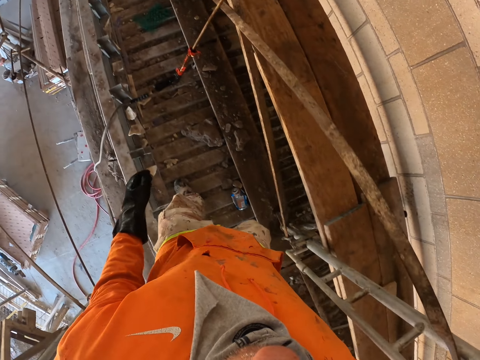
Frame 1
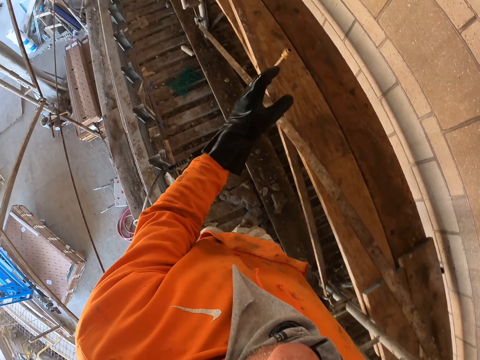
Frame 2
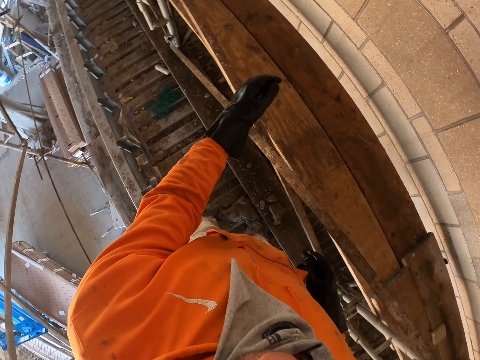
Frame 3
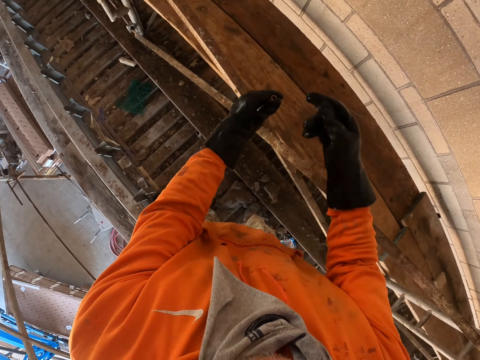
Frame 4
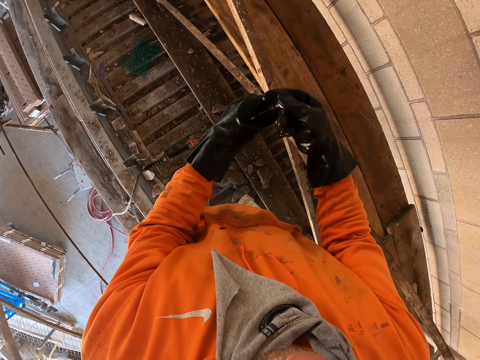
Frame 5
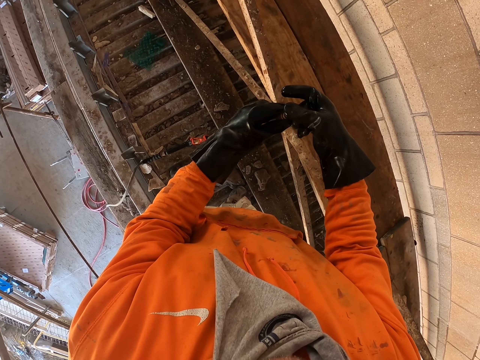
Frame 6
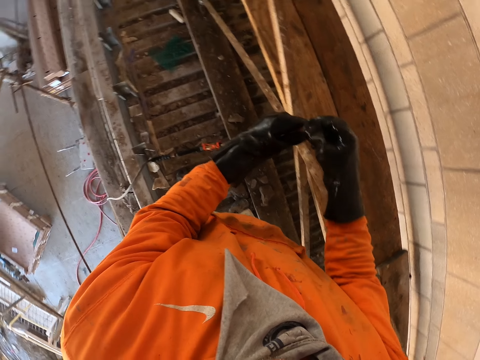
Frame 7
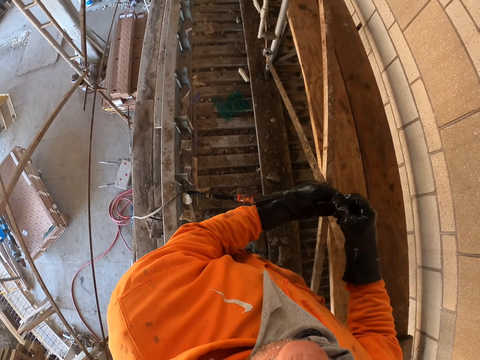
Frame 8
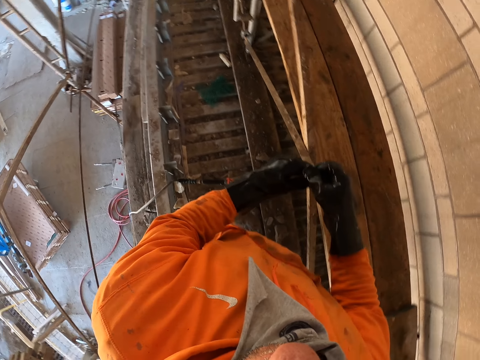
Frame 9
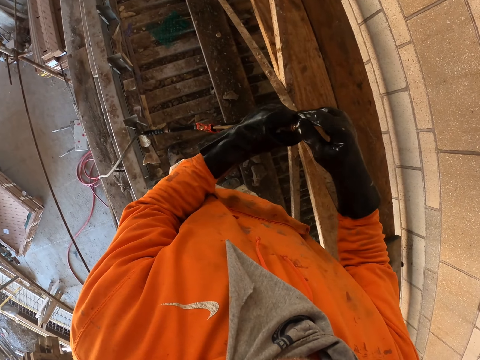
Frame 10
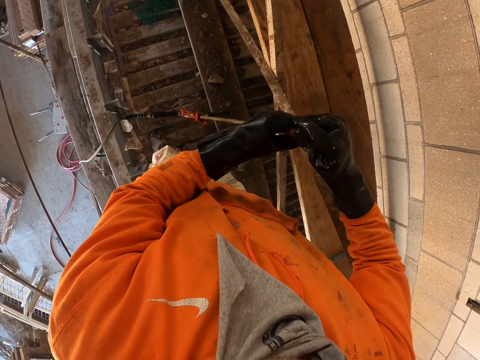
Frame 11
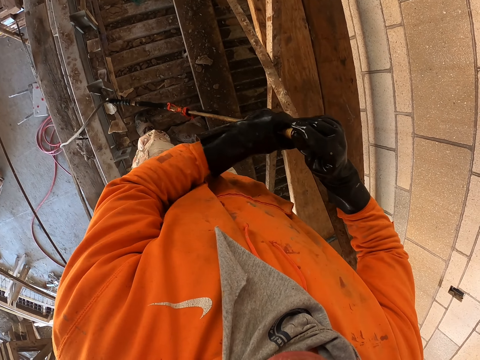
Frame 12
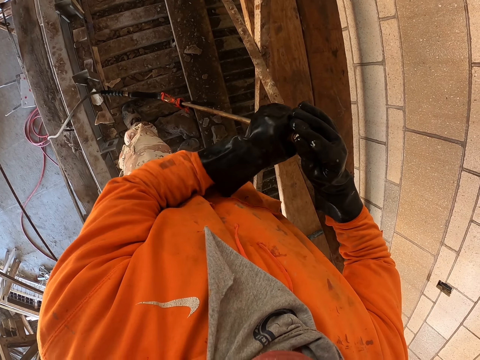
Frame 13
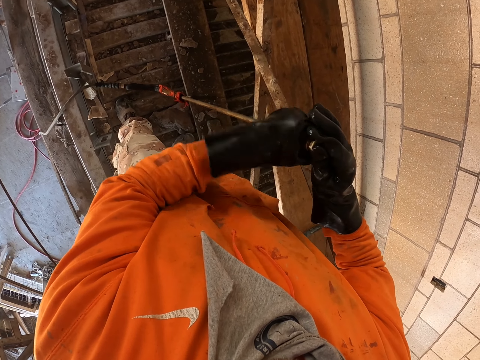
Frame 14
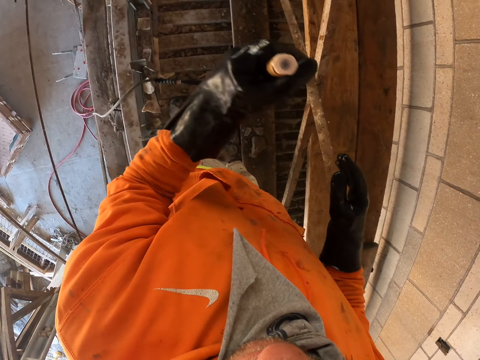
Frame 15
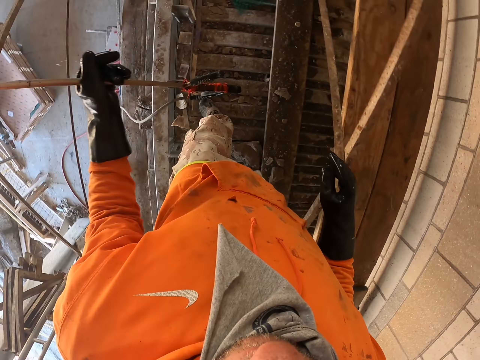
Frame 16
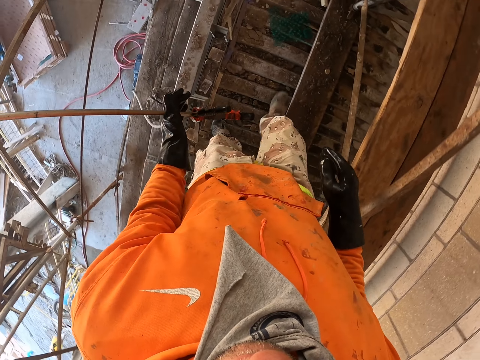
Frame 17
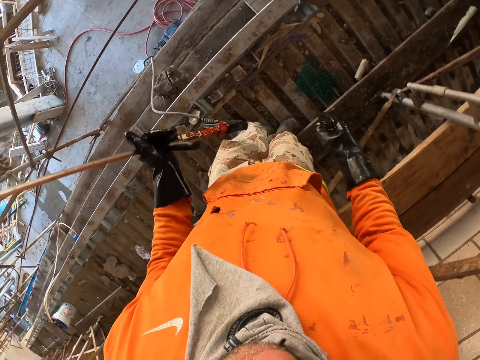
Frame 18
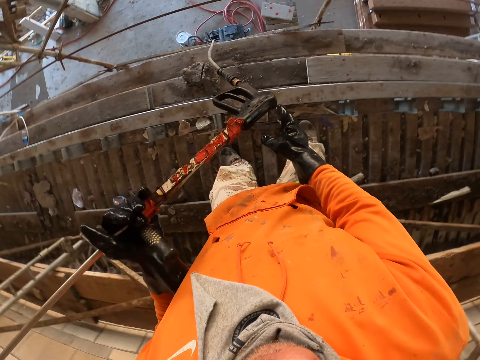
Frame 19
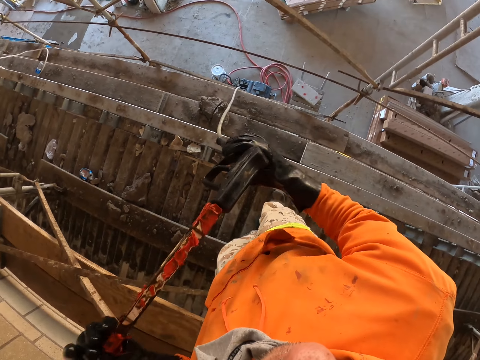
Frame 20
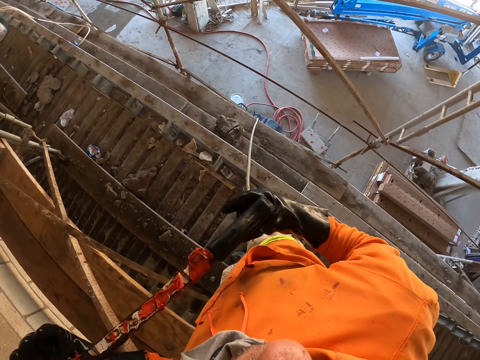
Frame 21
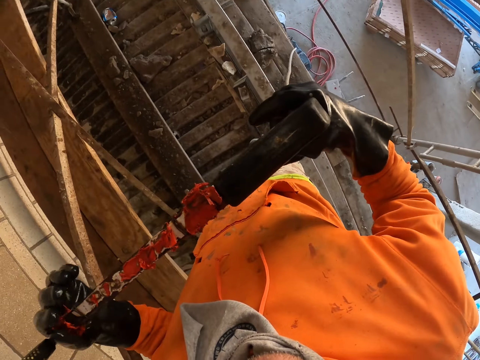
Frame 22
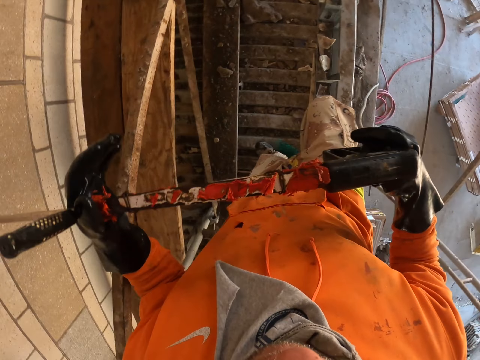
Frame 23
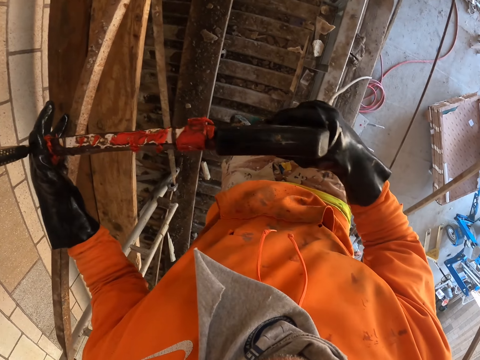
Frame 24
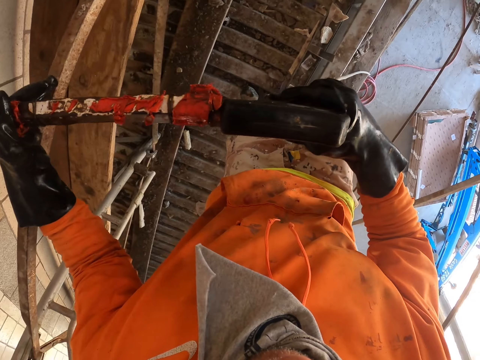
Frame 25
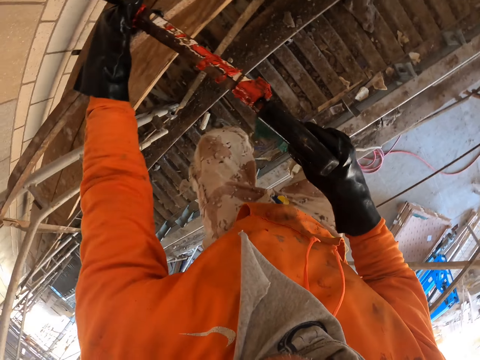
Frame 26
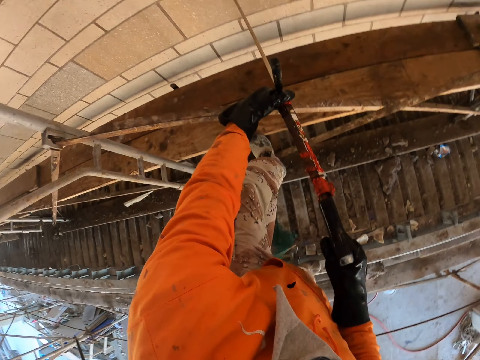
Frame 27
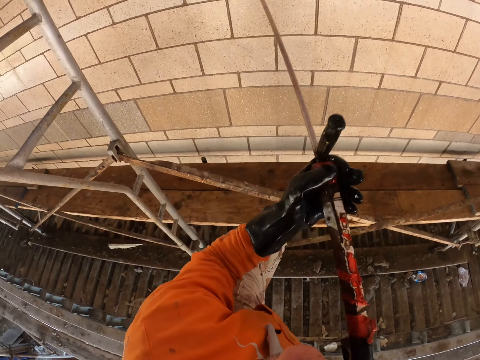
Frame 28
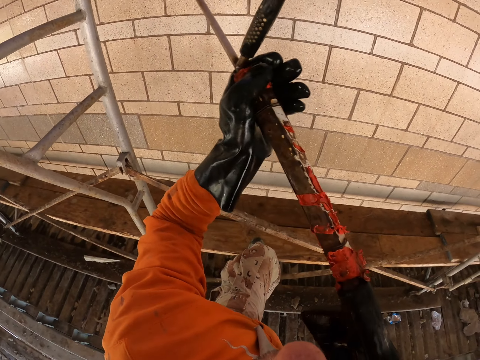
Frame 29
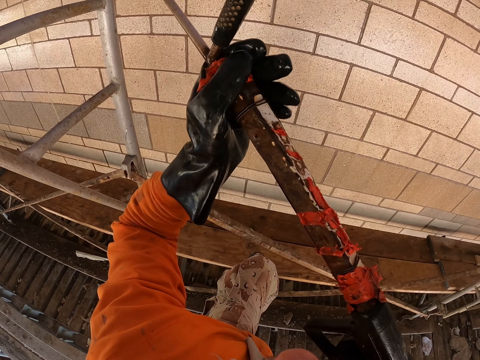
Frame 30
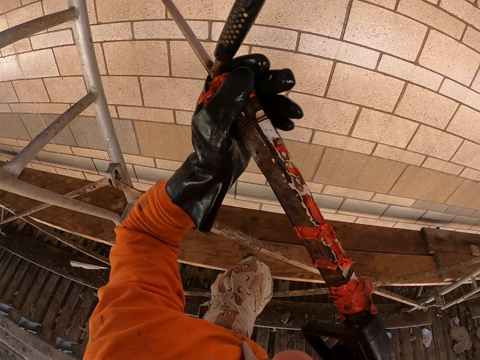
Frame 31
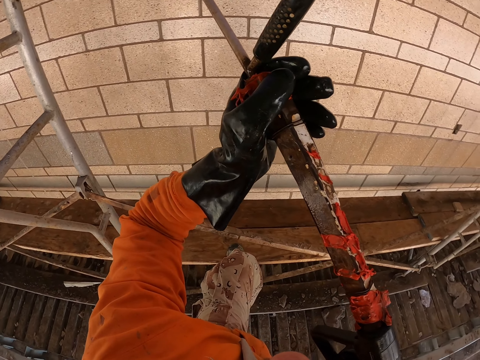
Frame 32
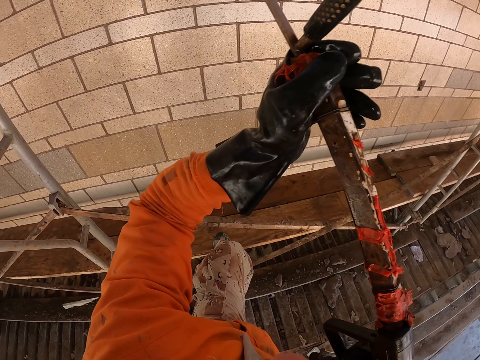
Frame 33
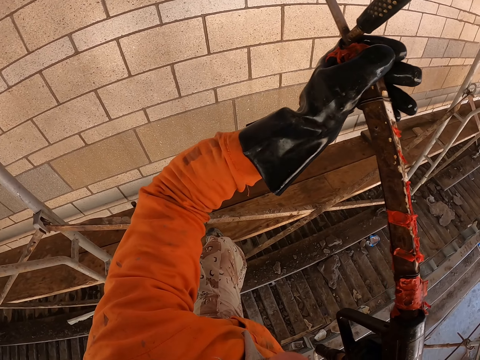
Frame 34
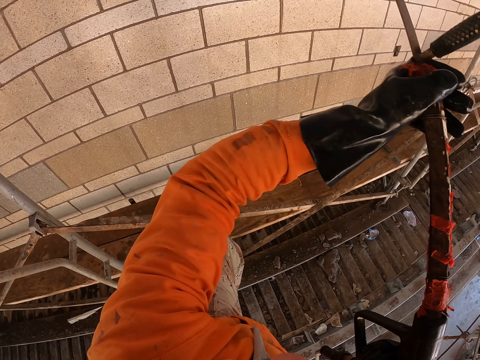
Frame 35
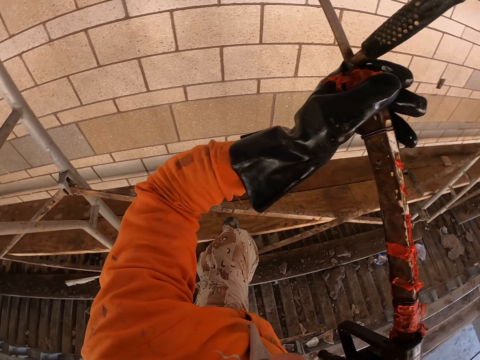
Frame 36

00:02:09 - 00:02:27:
The camera wearer holds the paint spray gun with his left hand. He adjusts the air spray. He holds the air spray. He sprays the wall.

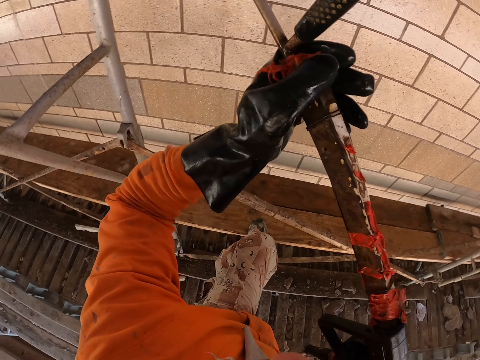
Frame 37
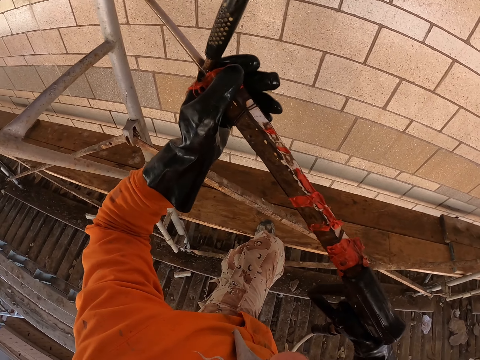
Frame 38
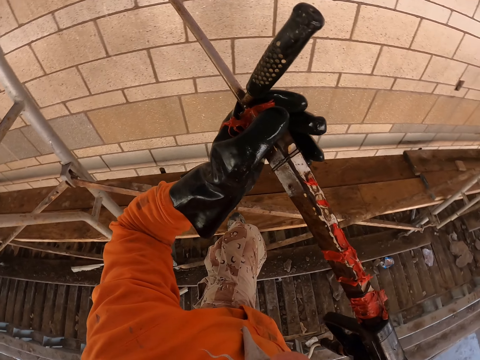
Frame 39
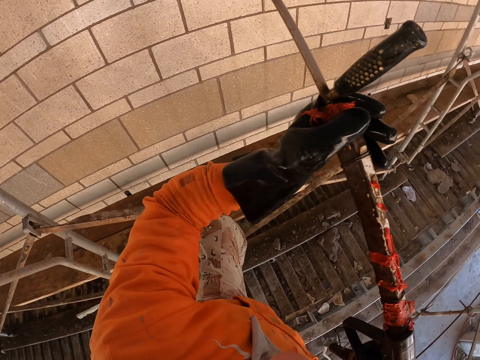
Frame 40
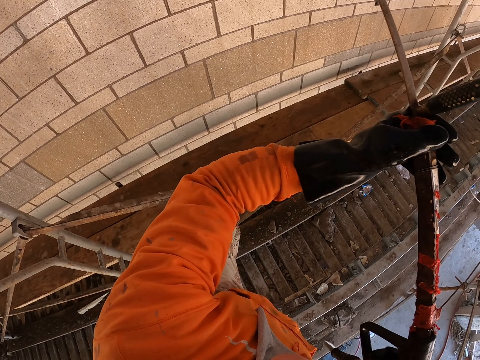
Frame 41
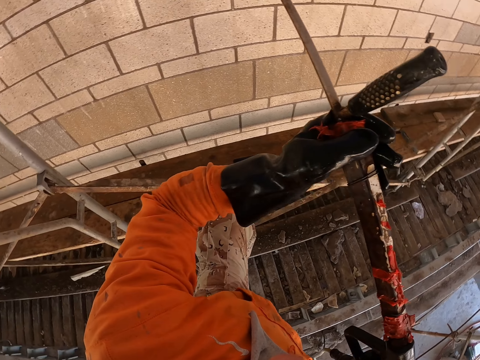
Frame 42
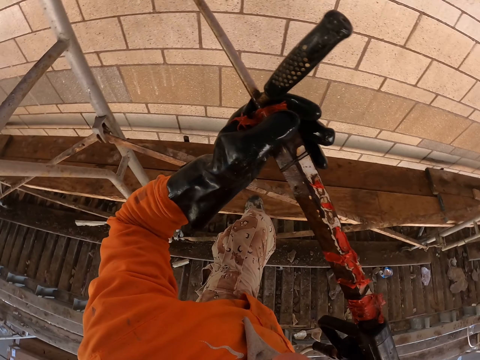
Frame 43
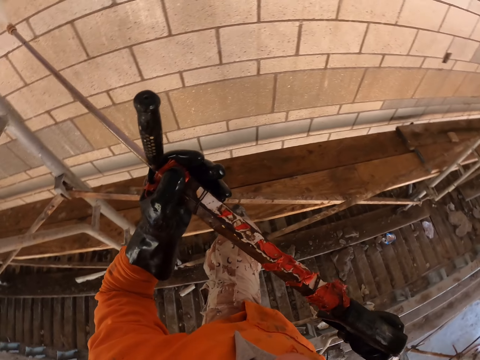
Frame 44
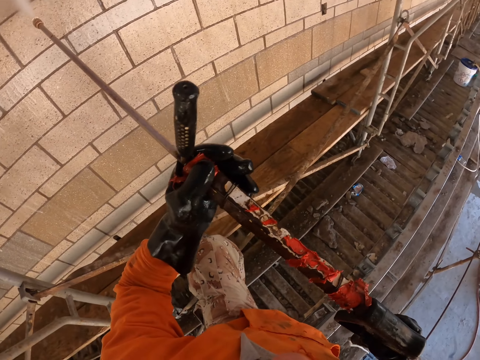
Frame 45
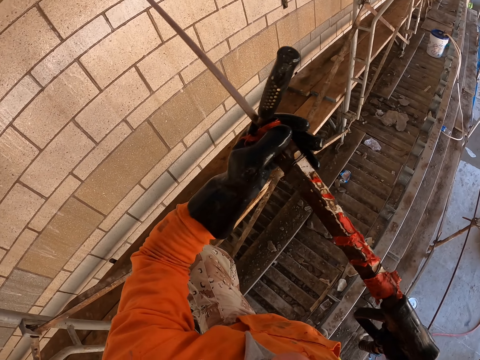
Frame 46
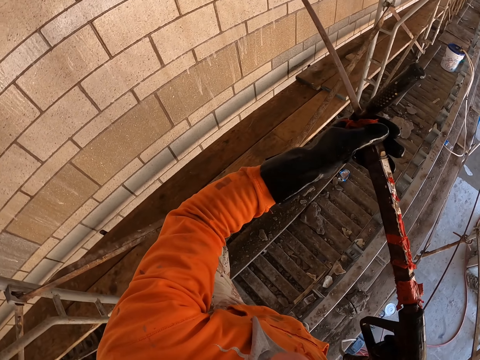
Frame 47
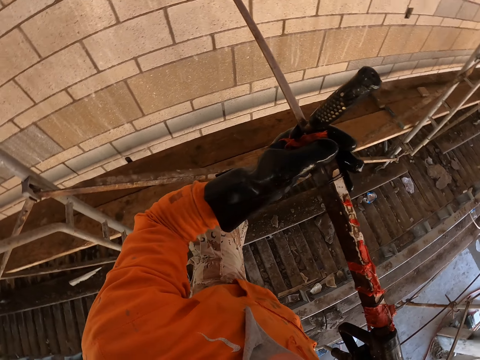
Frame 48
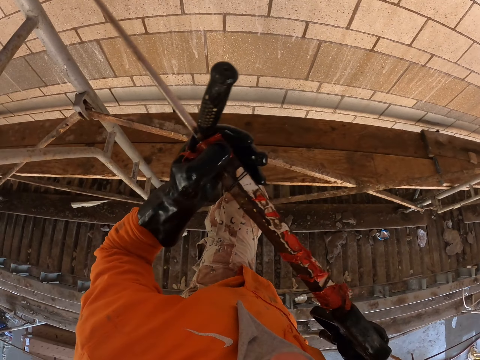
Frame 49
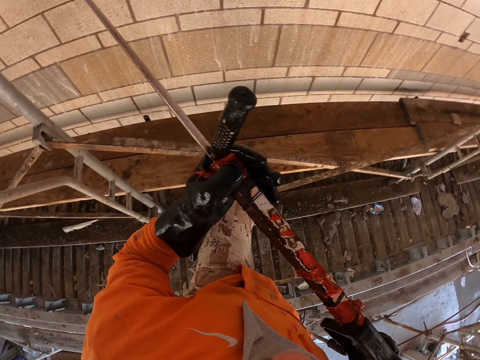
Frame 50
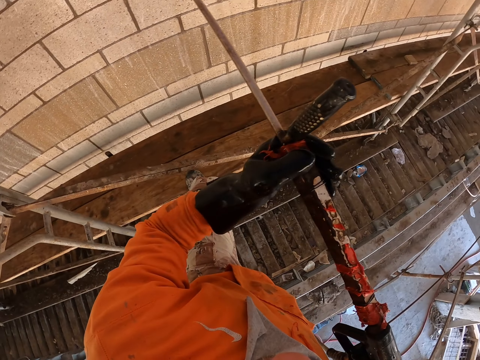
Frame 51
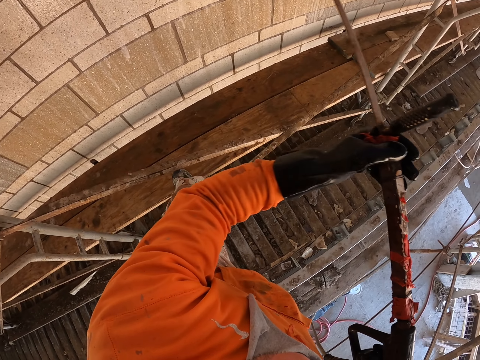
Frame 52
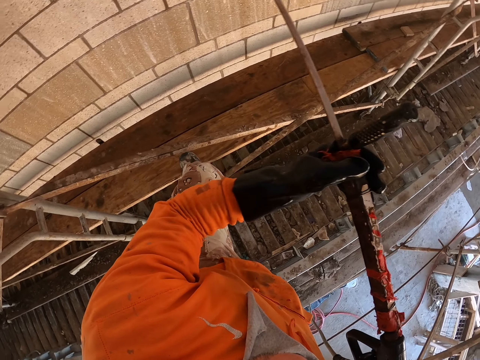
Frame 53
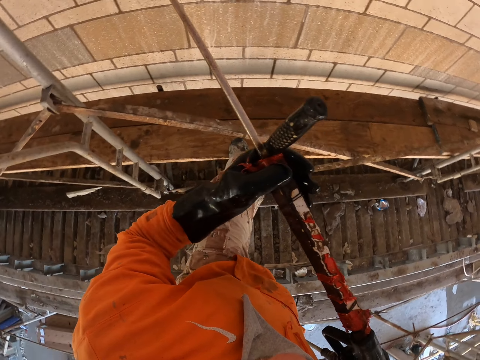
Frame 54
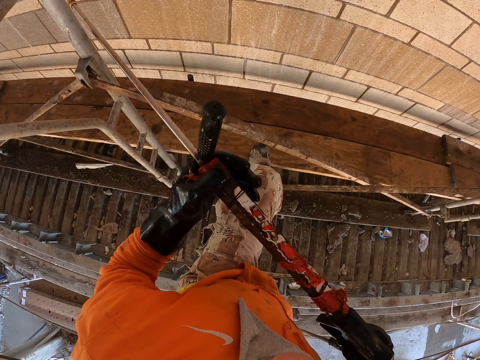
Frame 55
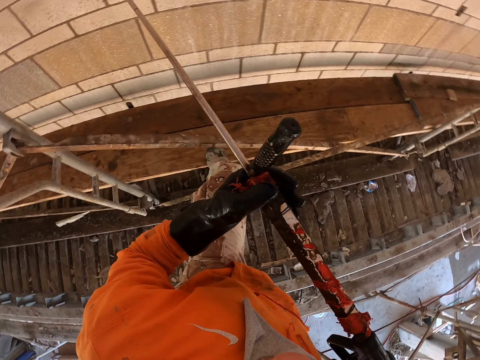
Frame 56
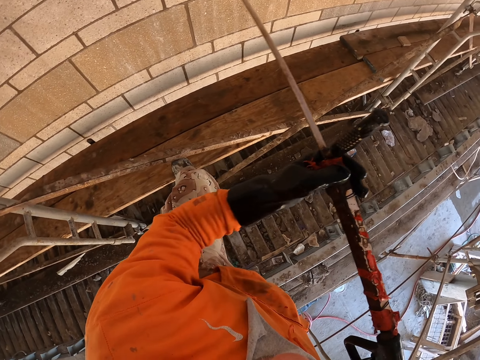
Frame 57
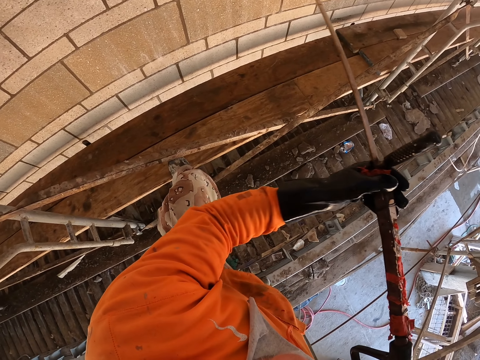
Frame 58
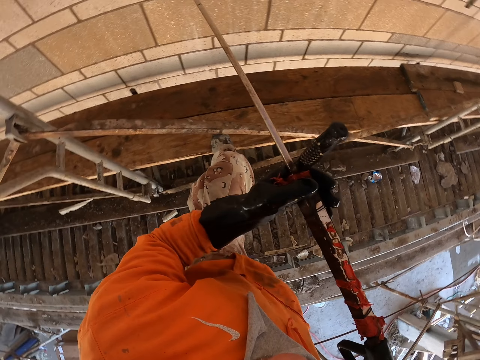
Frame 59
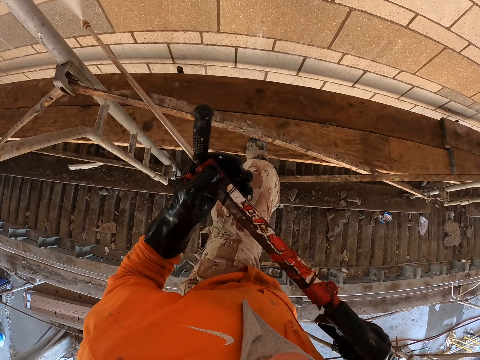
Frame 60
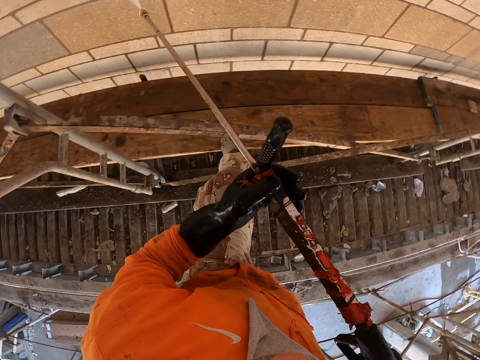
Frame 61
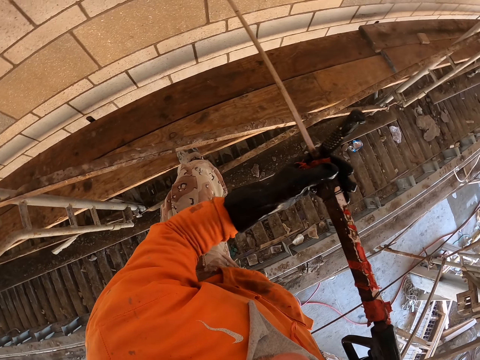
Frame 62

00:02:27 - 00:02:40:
The camera wearer sprays paint on the wall with a paint spray gun.
